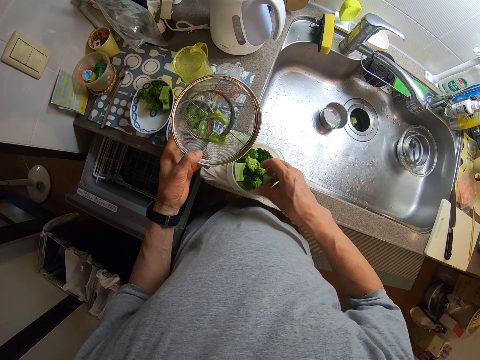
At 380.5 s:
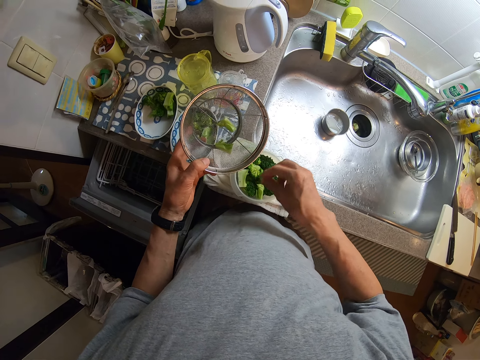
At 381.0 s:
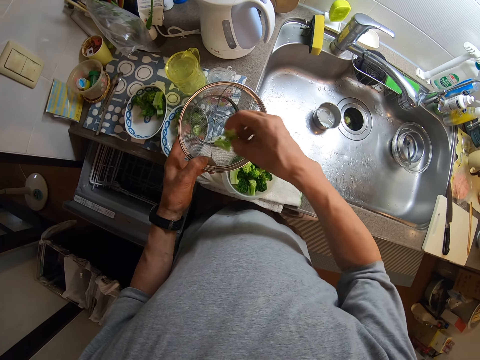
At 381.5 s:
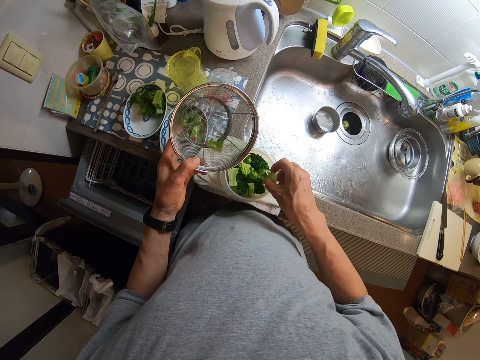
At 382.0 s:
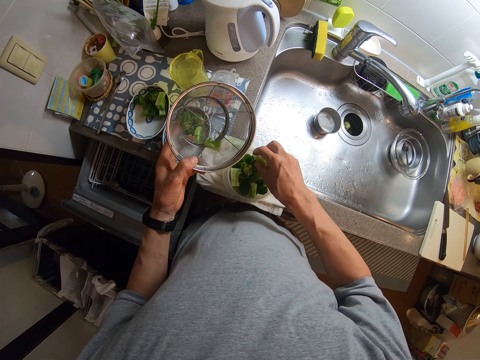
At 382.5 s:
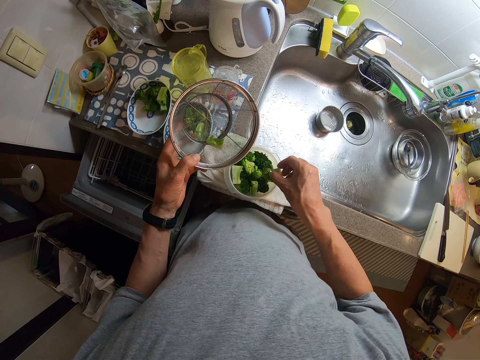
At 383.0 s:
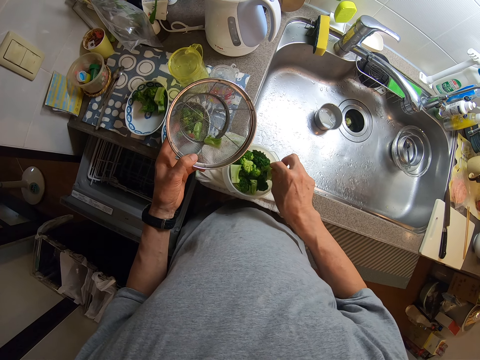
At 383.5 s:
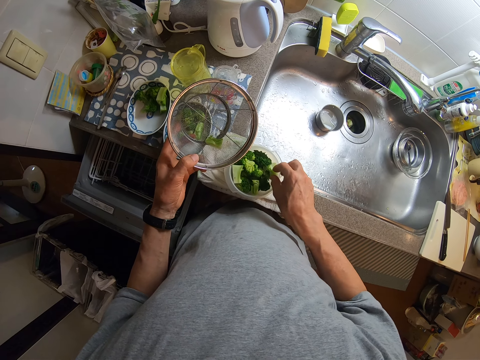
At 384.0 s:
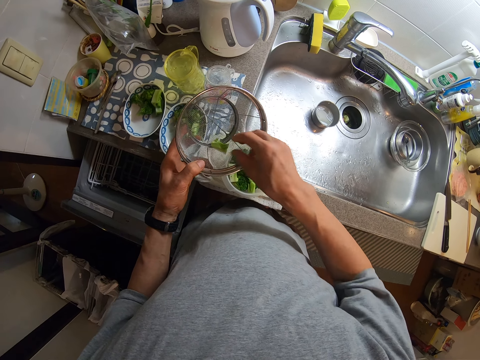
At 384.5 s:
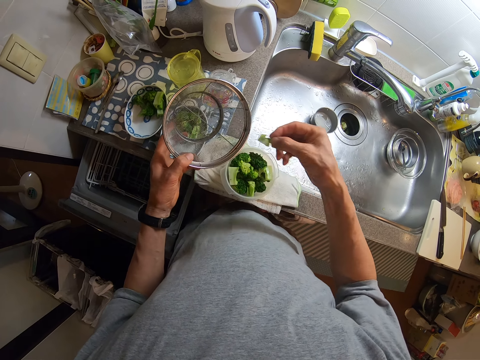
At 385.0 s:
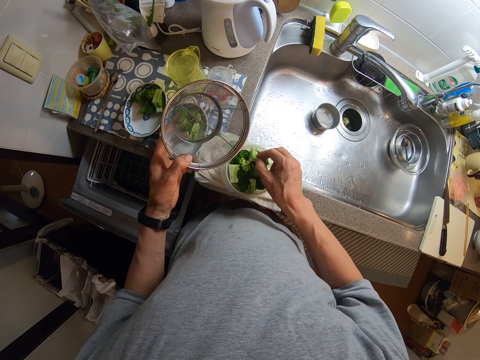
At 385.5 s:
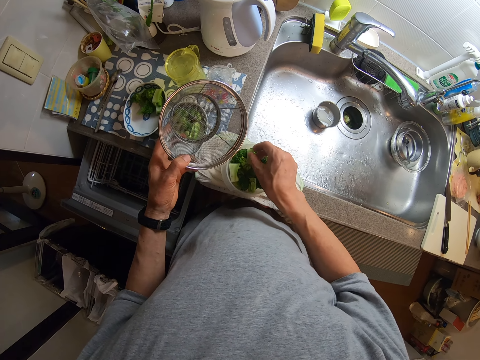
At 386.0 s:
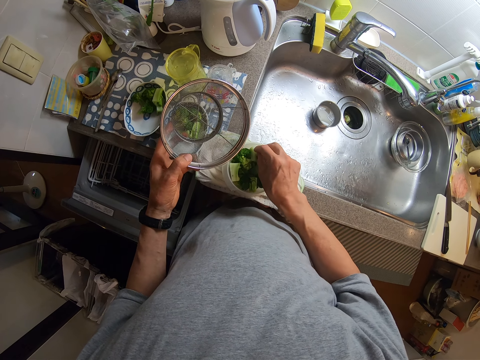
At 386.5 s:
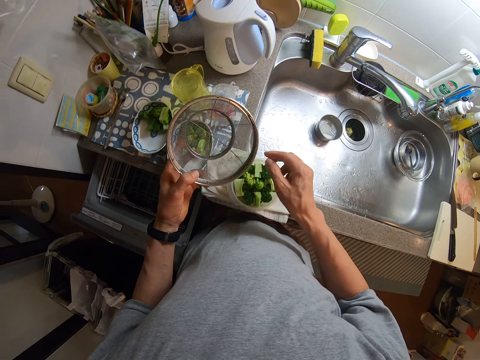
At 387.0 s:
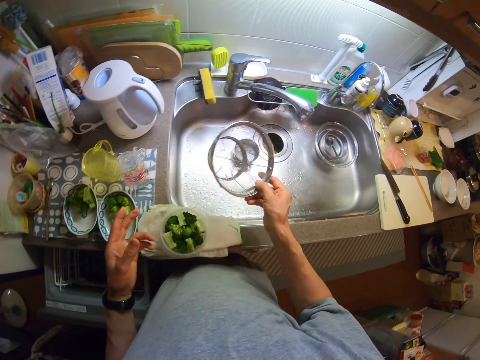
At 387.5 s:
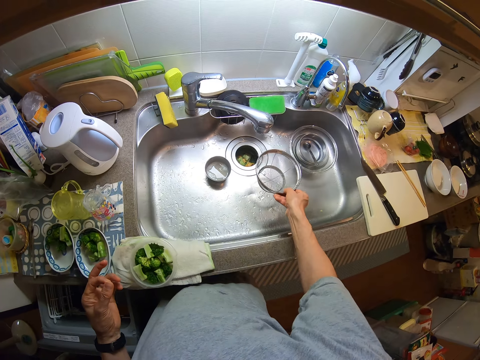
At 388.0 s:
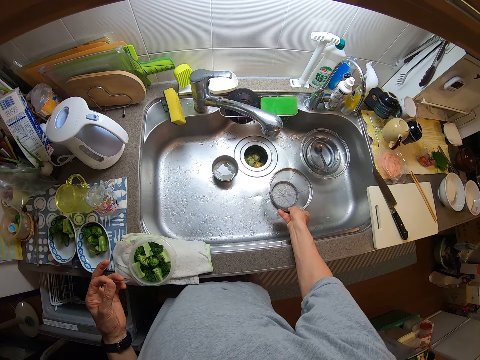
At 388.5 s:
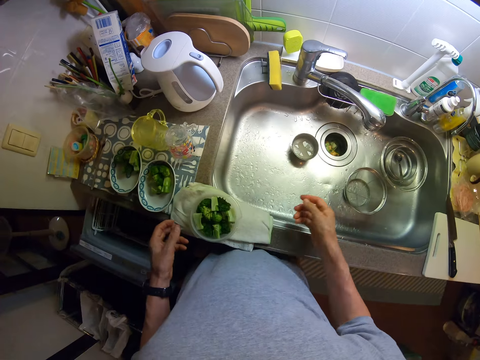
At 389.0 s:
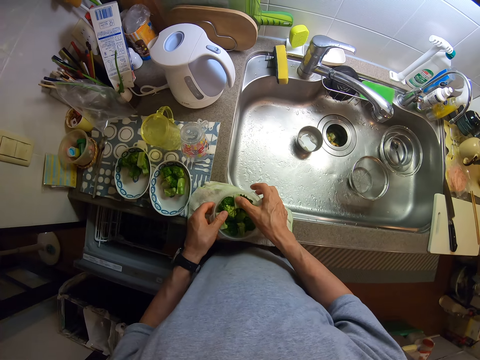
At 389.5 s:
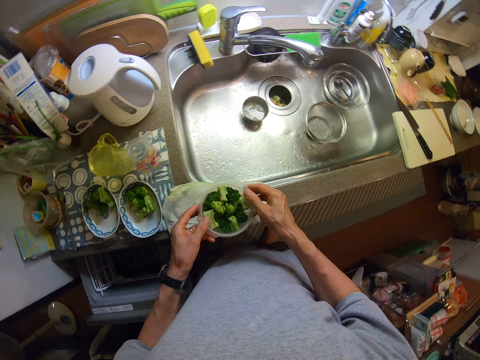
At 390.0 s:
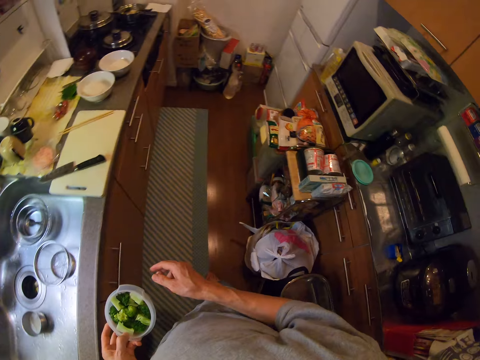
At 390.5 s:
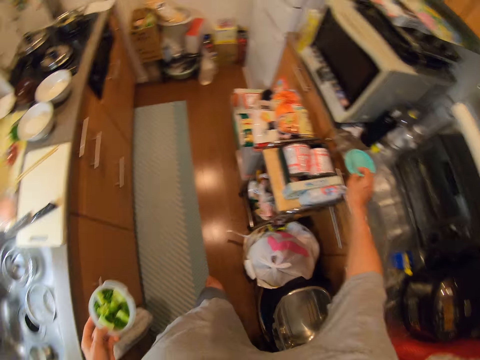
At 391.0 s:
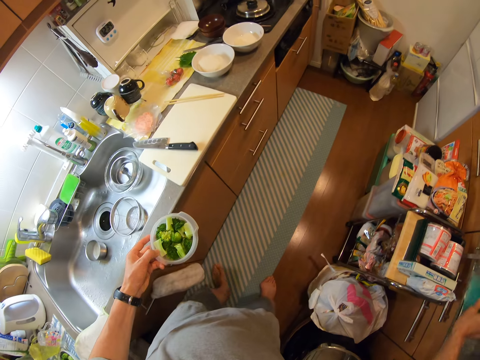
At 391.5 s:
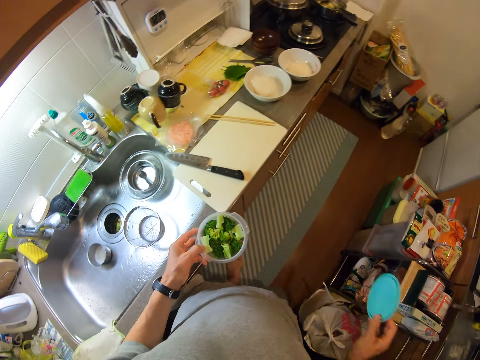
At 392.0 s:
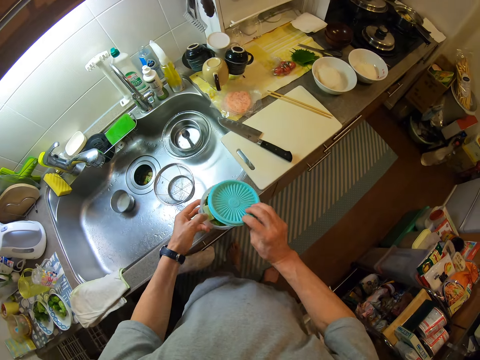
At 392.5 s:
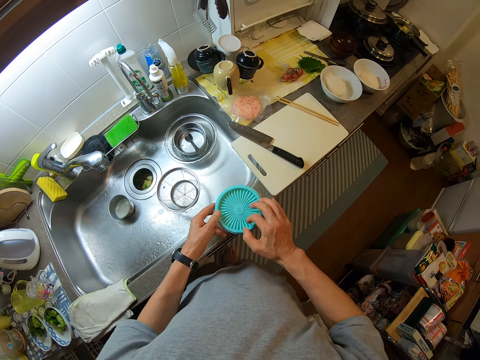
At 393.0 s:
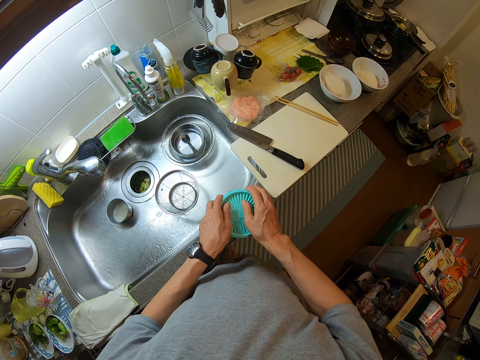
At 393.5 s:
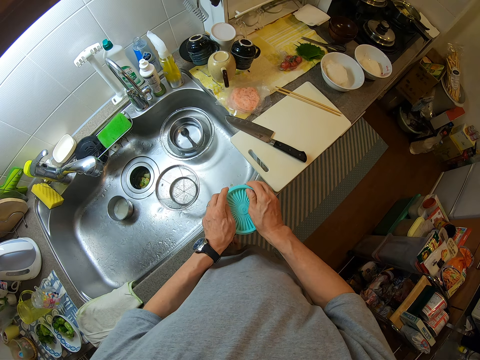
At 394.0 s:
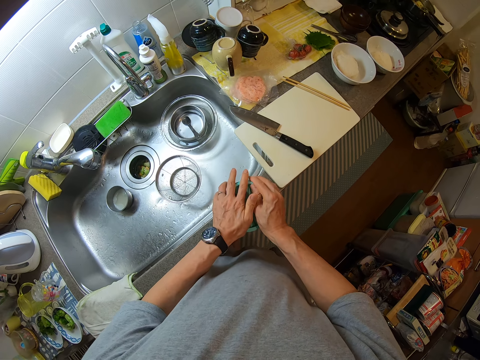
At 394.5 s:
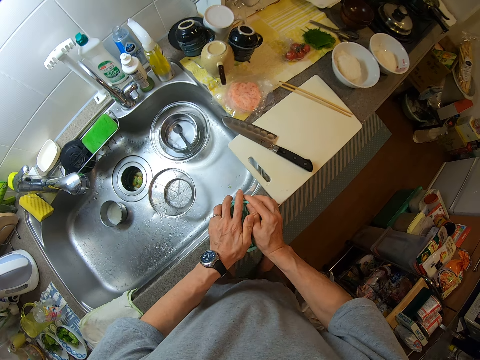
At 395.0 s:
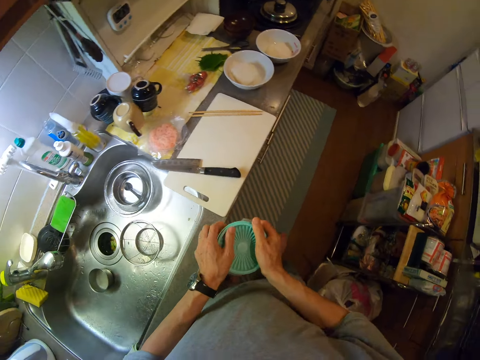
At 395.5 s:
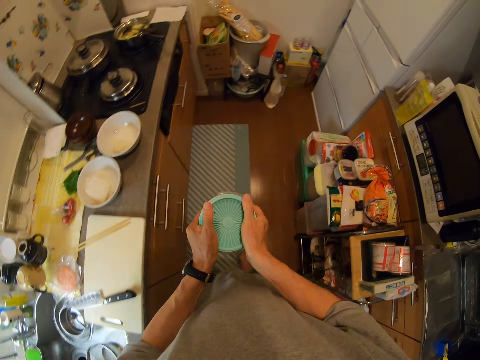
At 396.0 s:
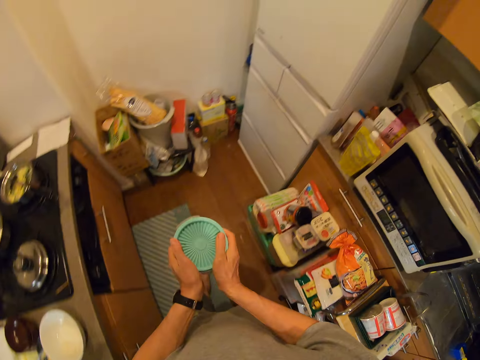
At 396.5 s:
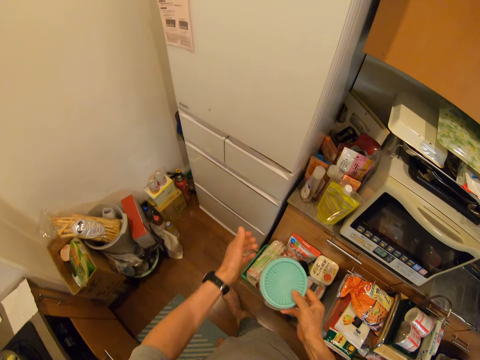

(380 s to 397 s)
The camera wearer takes broccoli from the sieve and puts a broccoli into the bowl. They take broccoli from the sieve and put a broccoli into the bowl. They drop the sieve into the sink. They pick up the bowl. They take the plastic cover or lid from the shelf. They cover the bowl. They press down the cover of the bowl. They tighten the lid.

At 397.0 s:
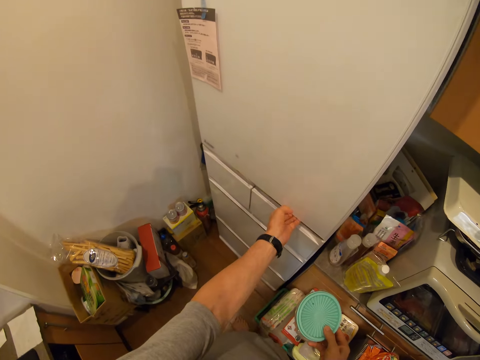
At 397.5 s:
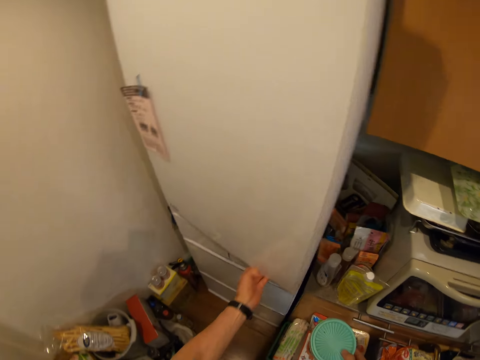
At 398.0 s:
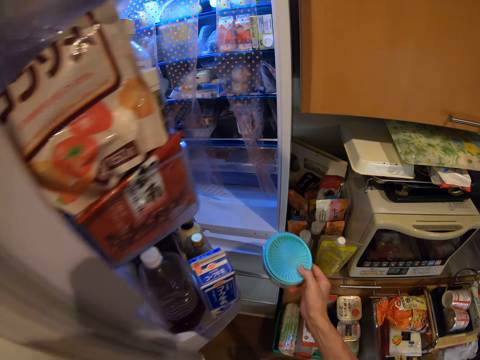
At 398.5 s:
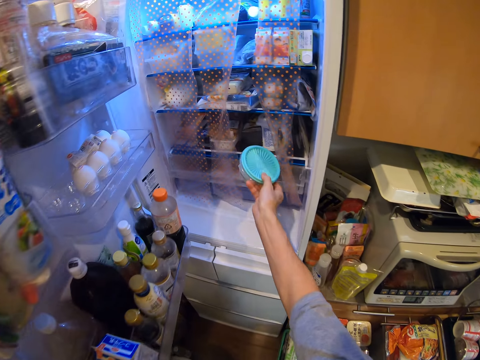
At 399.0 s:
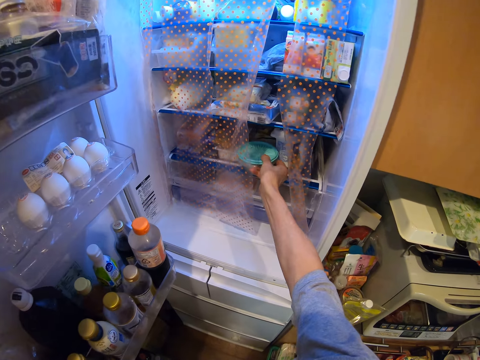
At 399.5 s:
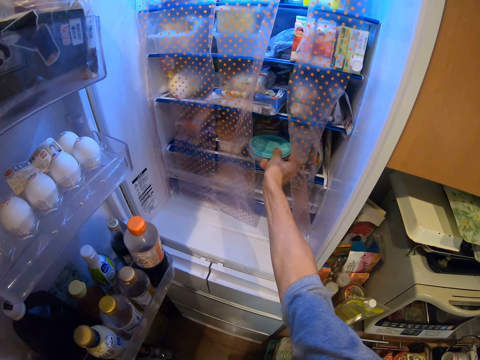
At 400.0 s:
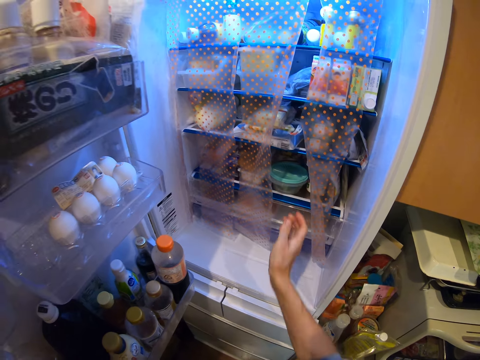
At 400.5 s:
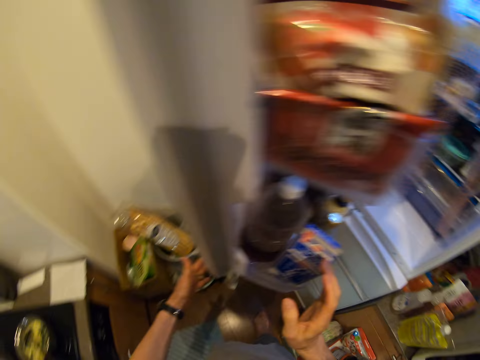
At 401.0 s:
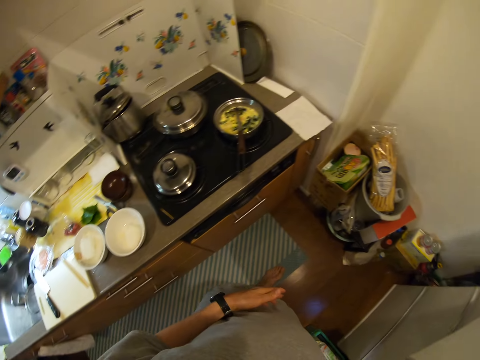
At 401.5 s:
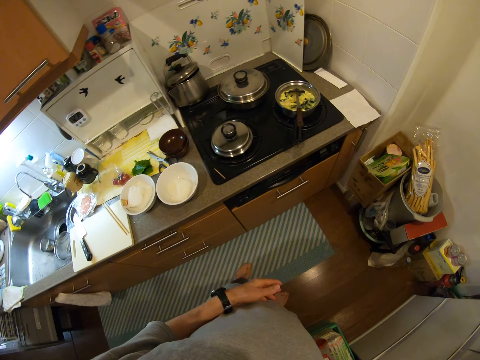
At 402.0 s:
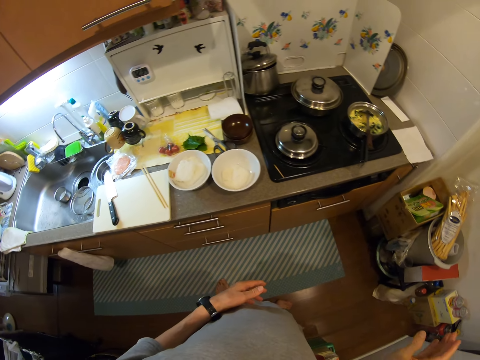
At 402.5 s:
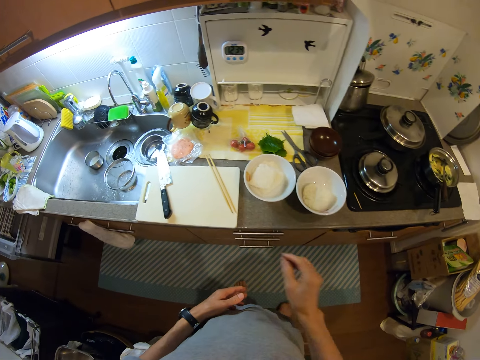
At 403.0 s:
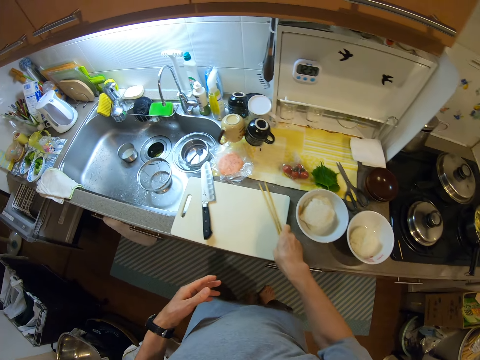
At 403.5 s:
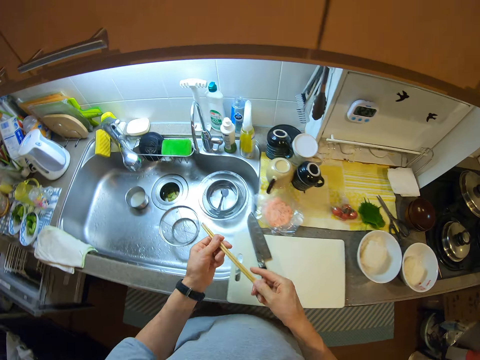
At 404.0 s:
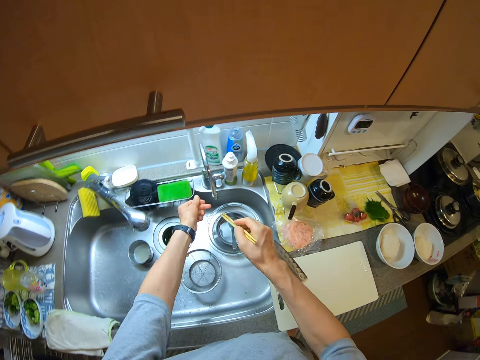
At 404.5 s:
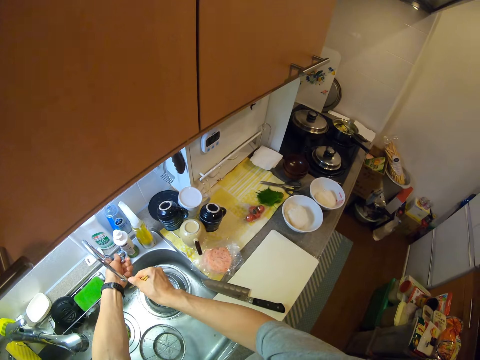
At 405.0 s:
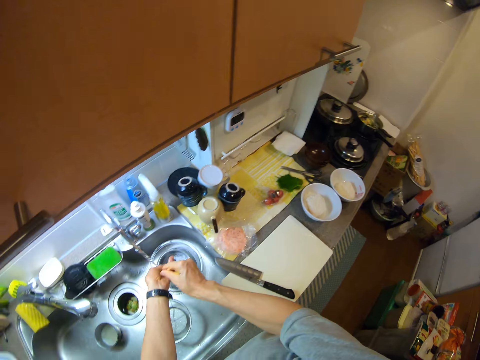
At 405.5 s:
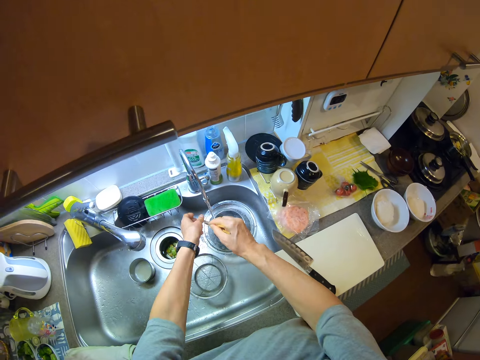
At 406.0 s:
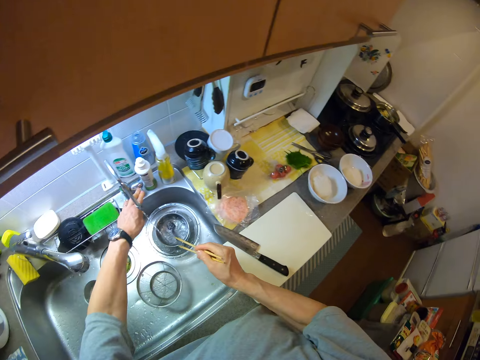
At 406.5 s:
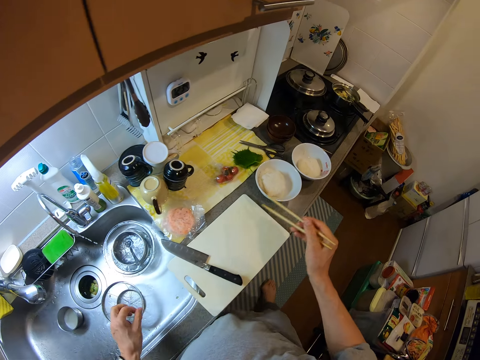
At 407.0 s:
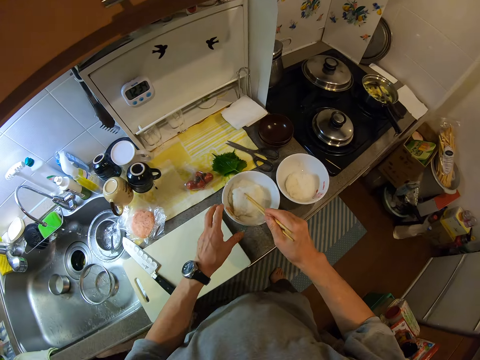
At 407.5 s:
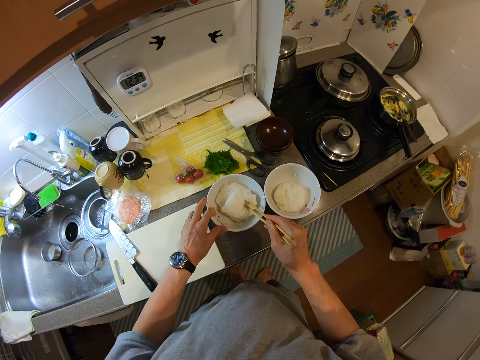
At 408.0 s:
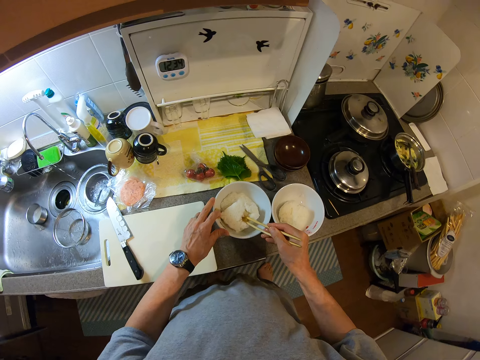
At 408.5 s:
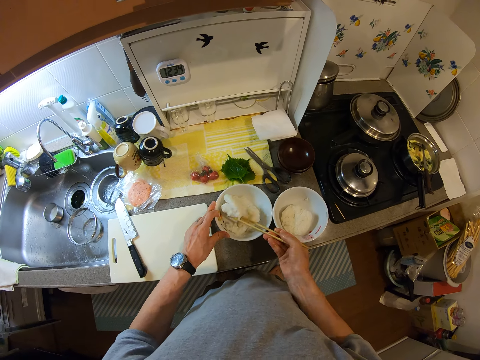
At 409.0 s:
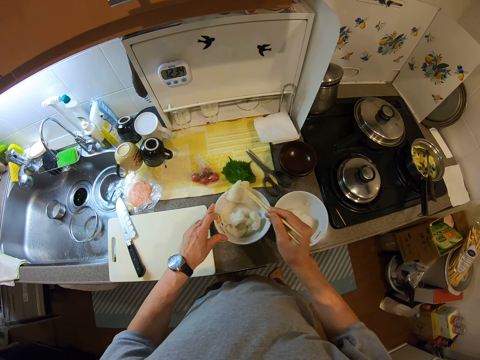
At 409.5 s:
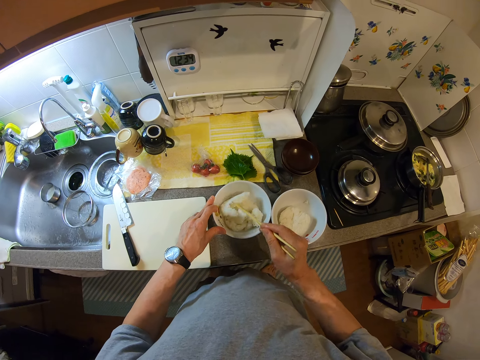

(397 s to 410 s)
The camera wearer opens the fridge, puts the bowl in the fridge and closes the fridge. They pick the chopsticks from the chop board. They open a tap and wash the chopsticks. They close the tap. They stir the food in the bowl with the chopsticks. They smash the ugali in one plate.
